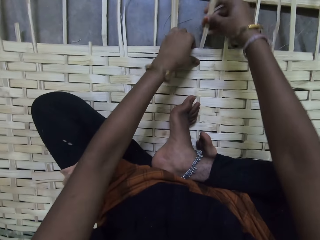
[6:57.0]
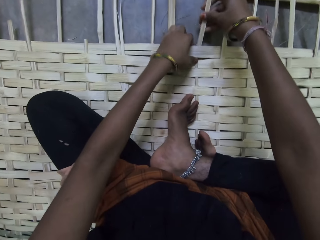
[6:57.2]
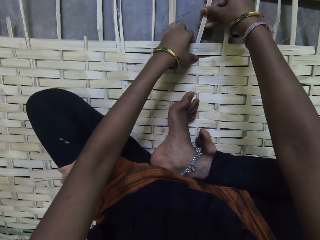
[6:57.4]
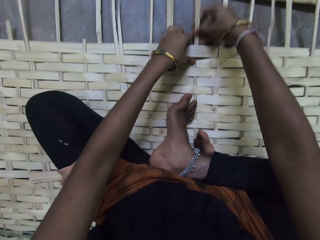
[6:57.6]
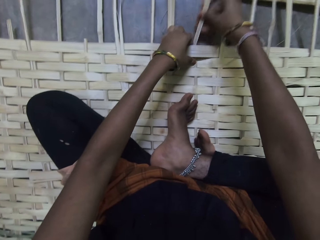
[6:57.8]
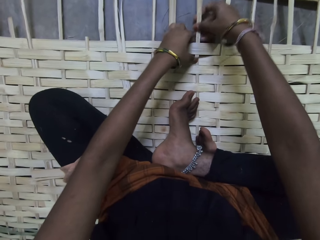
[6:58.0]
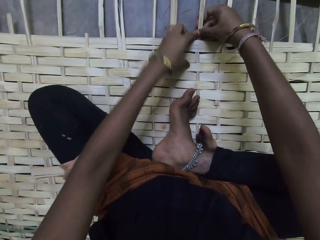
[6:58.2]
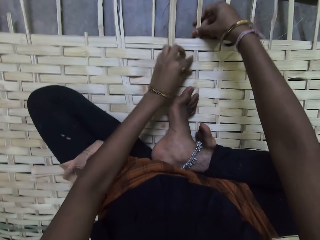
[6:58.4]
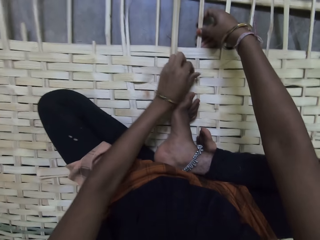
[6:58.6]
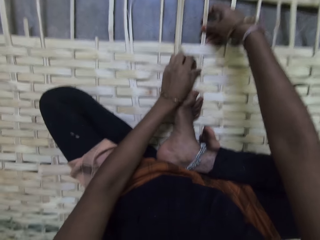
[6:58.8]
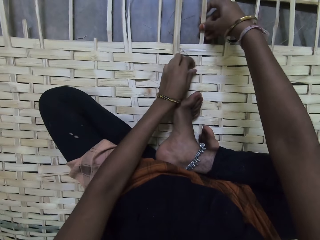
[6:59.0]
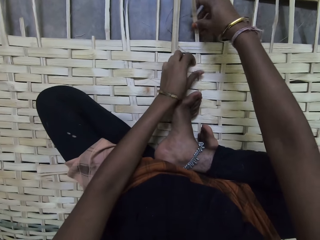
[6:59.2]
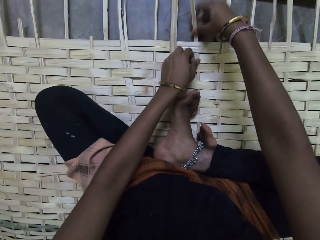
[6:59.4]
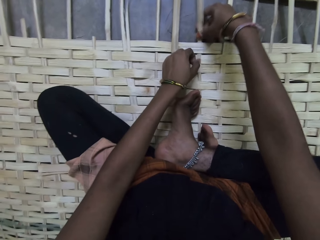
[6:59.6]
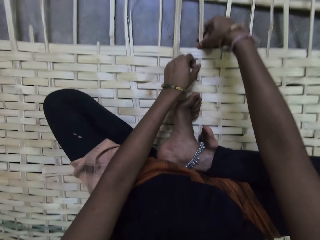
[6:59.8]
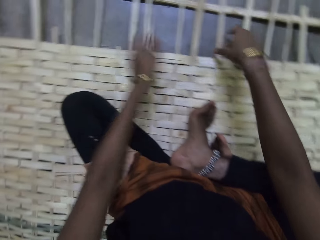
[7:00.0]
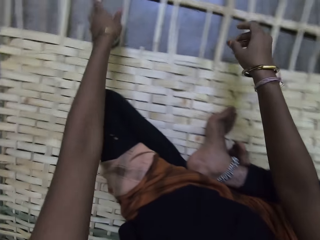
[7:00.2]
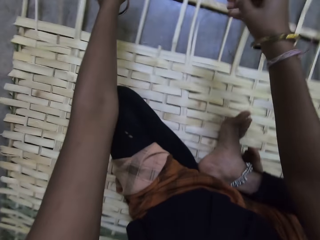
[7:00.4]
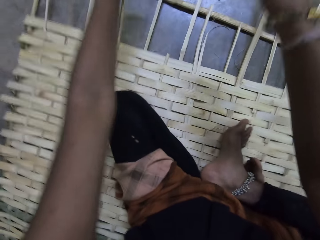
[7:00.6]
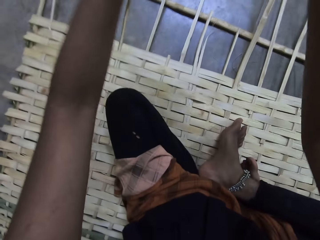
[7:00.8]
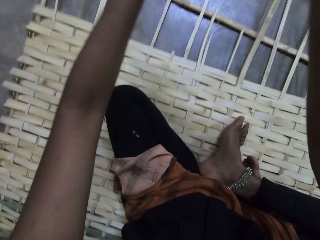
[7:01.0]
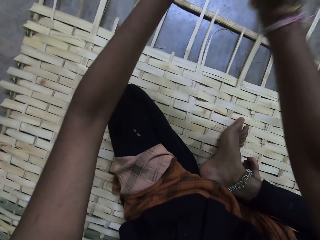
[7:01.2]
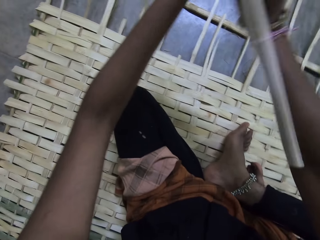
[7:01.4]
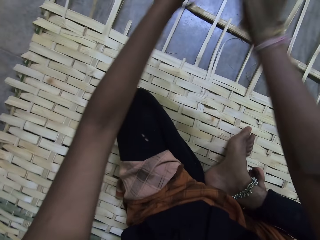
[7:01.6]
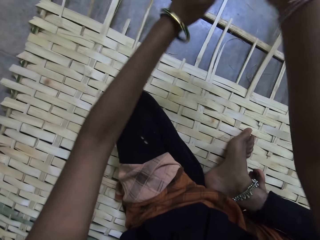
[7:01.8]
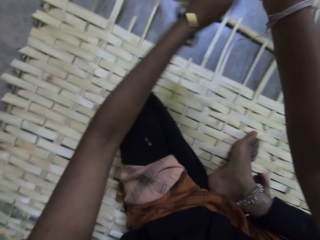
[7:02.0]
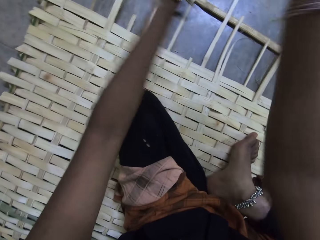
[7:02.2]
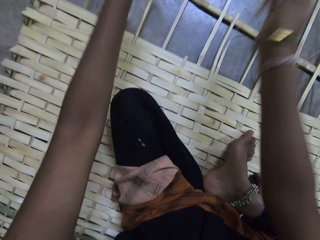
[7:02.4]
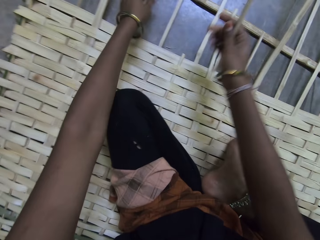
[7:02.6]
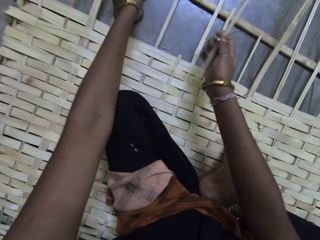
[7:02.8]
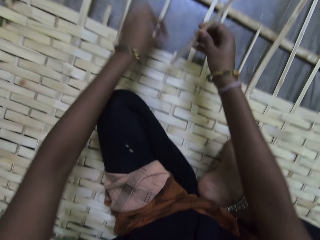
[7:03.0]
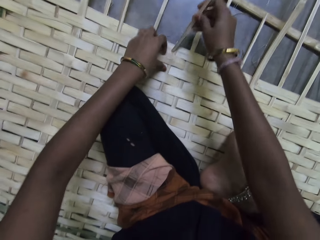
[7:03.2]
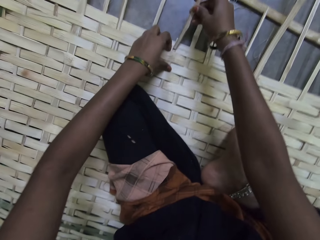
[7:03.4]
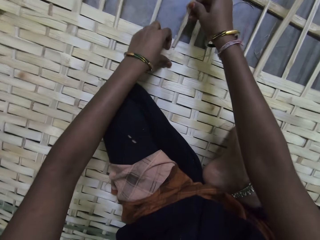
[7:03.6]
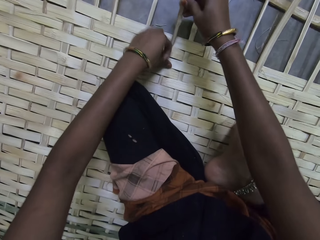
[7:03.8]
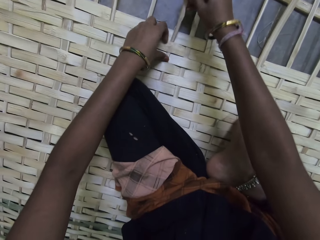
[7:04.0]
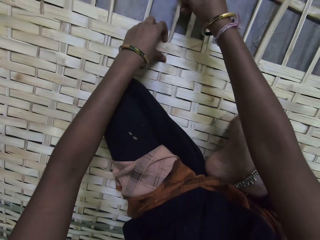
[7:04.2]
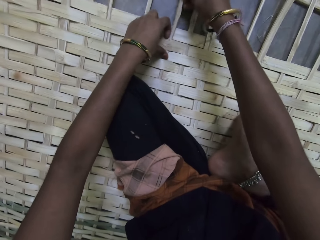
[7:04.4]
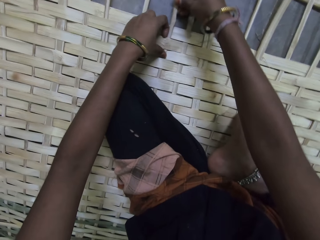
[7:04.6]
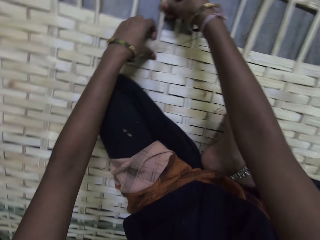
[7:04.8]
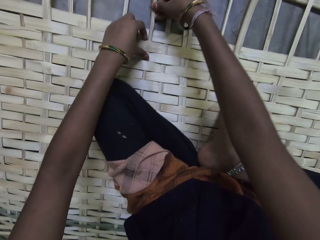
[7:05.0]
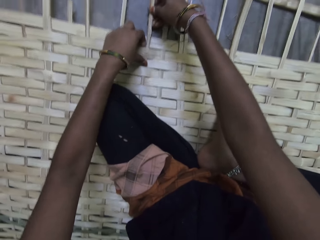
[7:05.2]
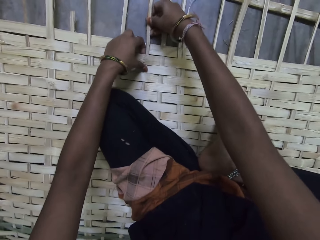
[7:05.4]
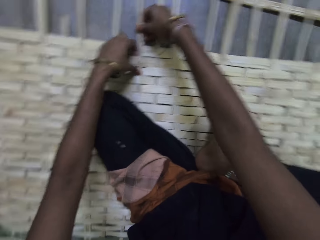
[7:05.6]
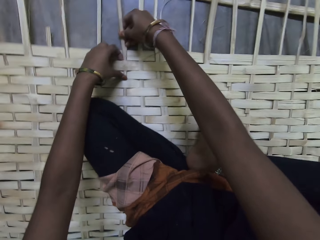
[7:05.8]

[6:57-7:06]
The camera wearer holds the mat and weaves the mat. They pick a reed. They cut a stick. They insert the stick in the weaved wooden splint. They hold the mat and weave the mat.

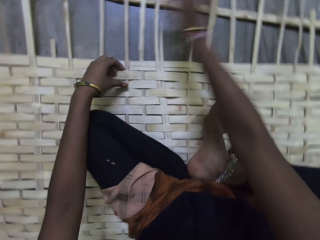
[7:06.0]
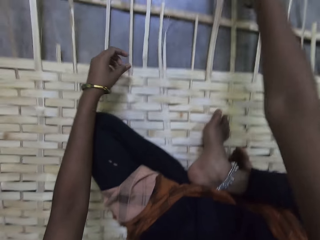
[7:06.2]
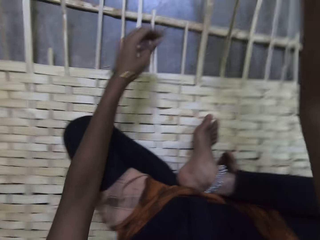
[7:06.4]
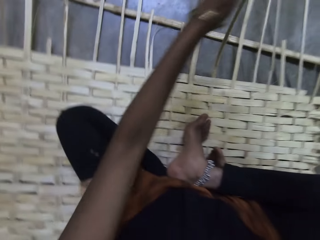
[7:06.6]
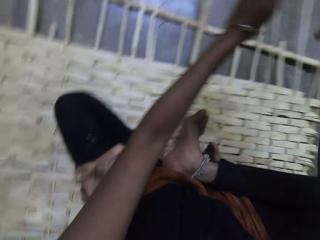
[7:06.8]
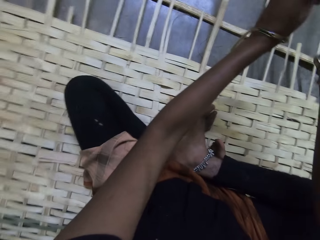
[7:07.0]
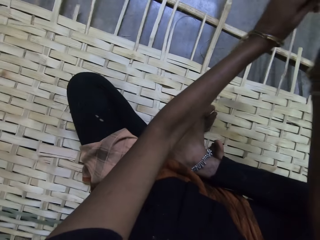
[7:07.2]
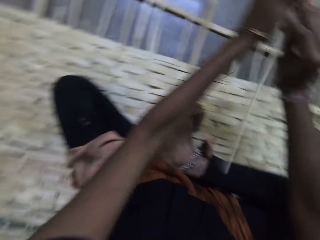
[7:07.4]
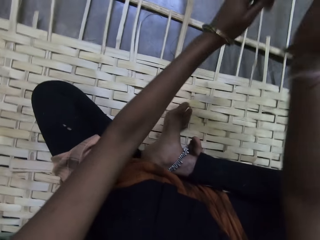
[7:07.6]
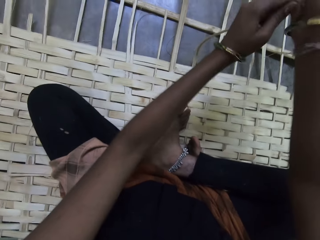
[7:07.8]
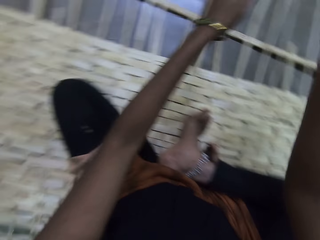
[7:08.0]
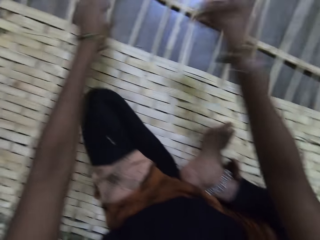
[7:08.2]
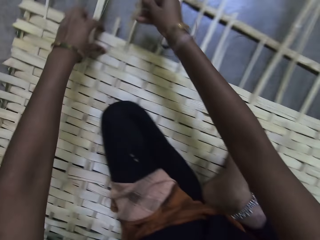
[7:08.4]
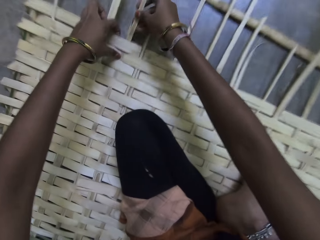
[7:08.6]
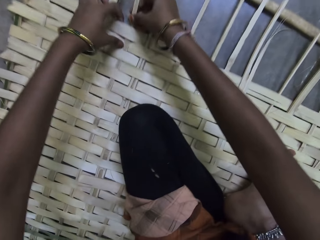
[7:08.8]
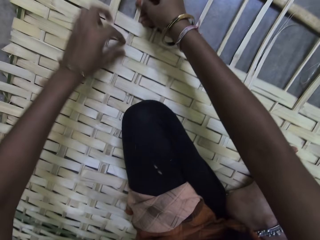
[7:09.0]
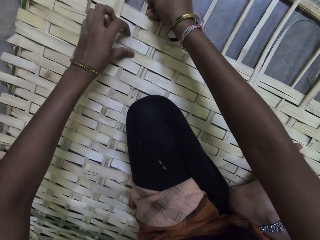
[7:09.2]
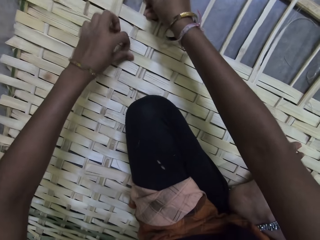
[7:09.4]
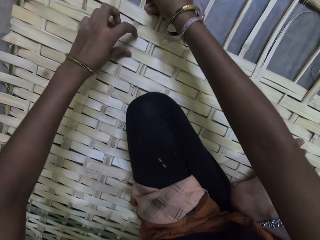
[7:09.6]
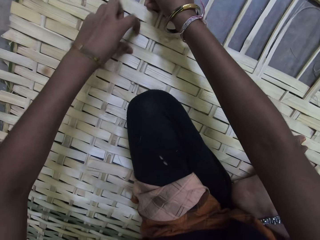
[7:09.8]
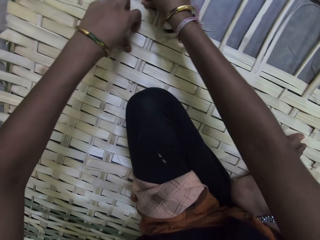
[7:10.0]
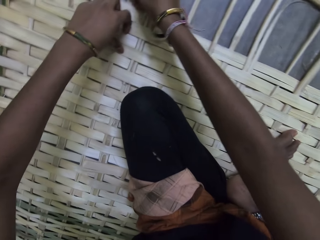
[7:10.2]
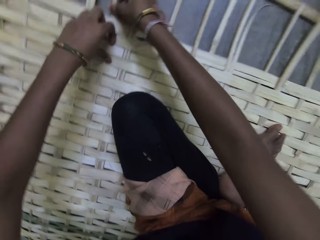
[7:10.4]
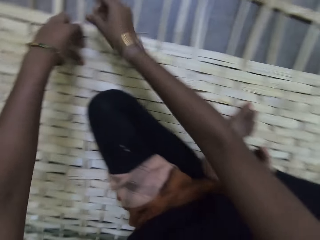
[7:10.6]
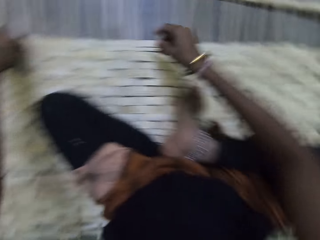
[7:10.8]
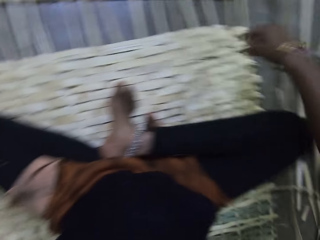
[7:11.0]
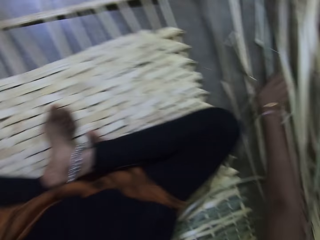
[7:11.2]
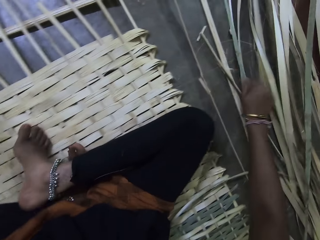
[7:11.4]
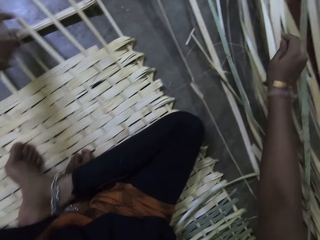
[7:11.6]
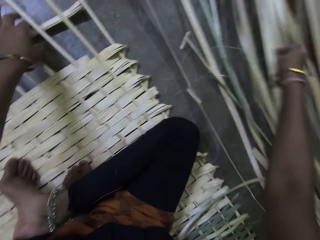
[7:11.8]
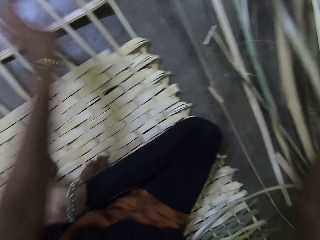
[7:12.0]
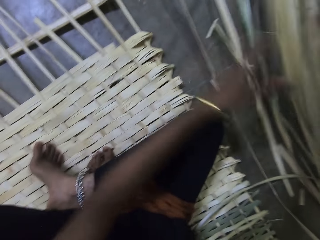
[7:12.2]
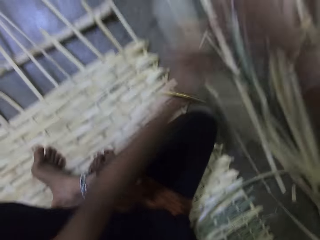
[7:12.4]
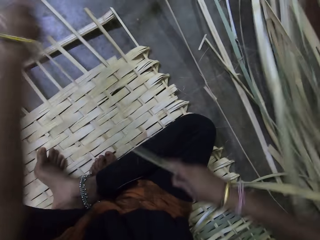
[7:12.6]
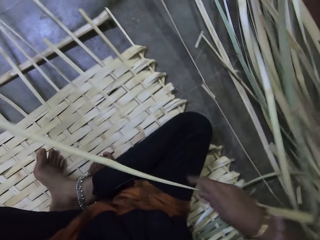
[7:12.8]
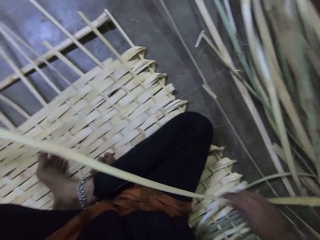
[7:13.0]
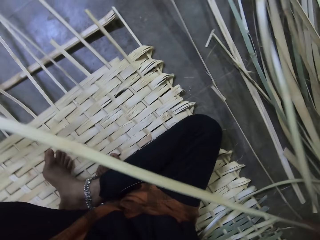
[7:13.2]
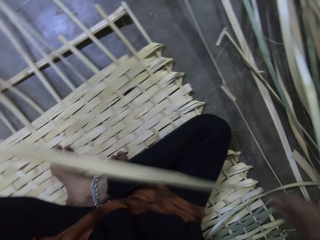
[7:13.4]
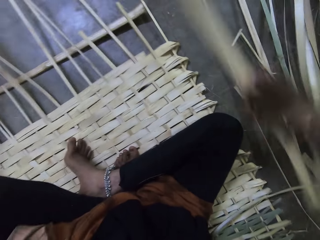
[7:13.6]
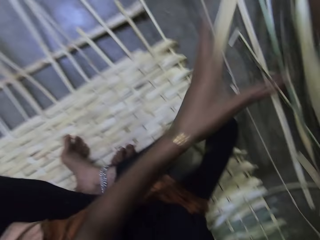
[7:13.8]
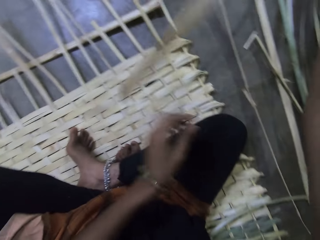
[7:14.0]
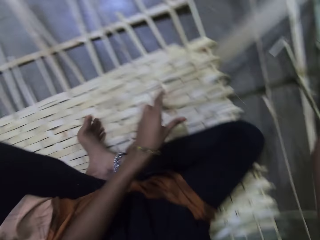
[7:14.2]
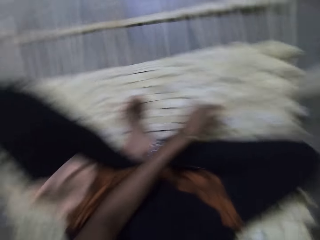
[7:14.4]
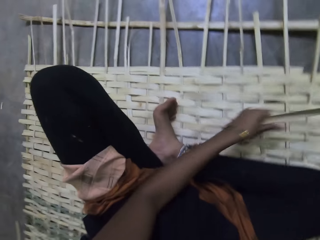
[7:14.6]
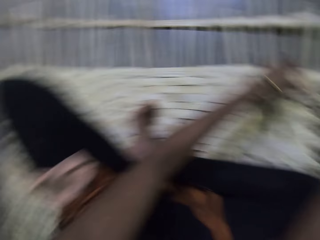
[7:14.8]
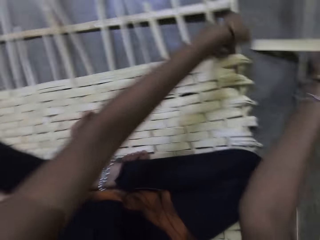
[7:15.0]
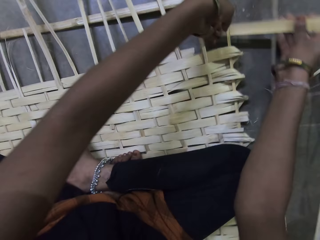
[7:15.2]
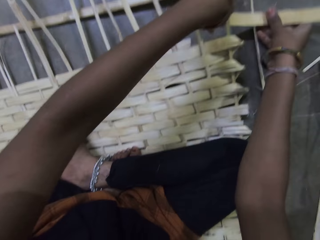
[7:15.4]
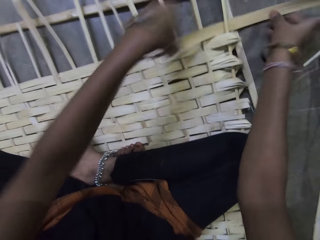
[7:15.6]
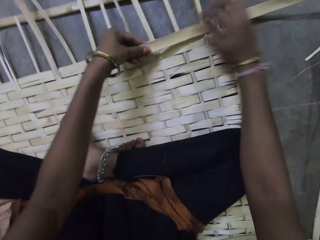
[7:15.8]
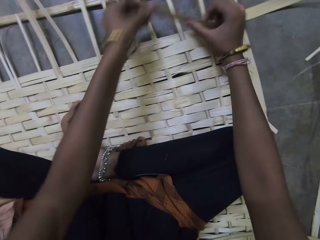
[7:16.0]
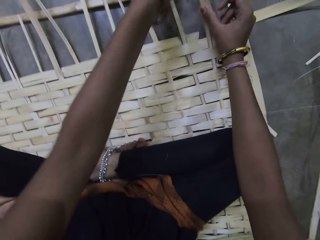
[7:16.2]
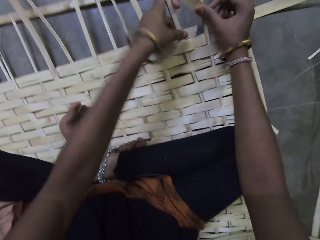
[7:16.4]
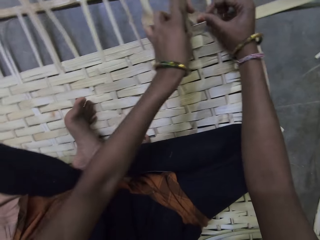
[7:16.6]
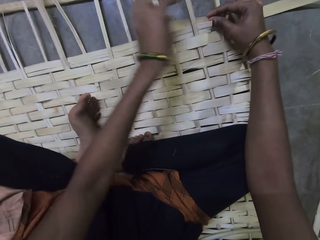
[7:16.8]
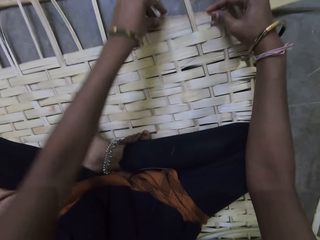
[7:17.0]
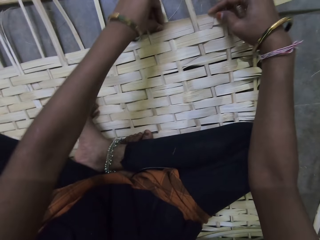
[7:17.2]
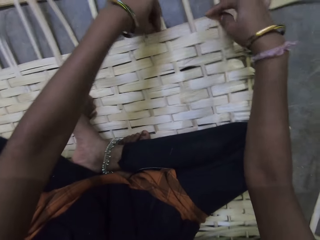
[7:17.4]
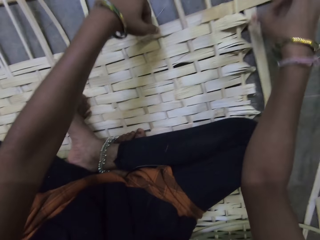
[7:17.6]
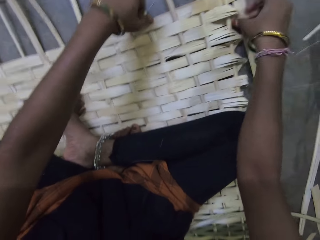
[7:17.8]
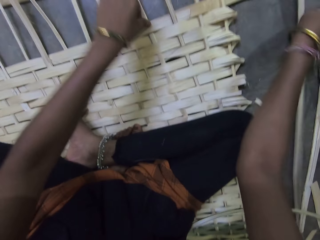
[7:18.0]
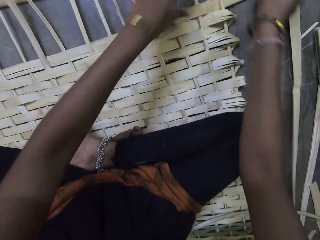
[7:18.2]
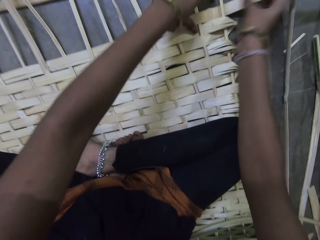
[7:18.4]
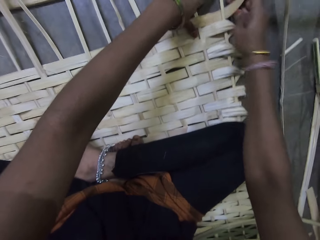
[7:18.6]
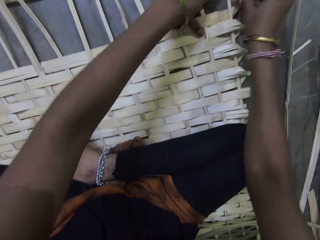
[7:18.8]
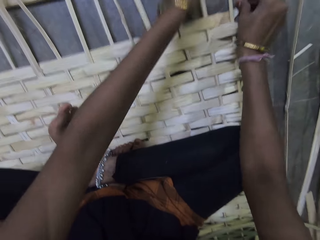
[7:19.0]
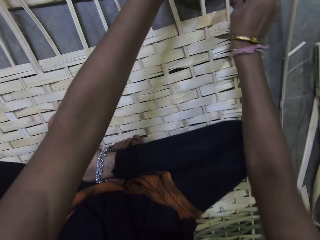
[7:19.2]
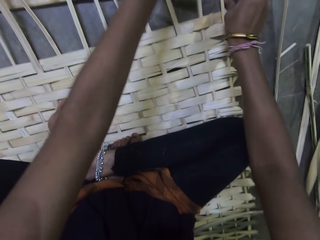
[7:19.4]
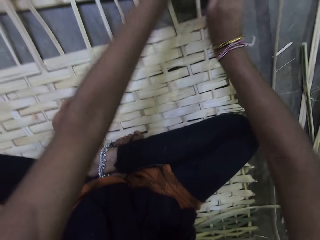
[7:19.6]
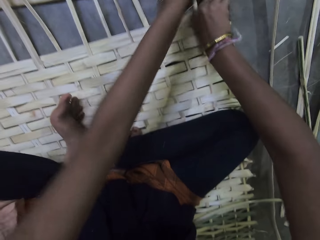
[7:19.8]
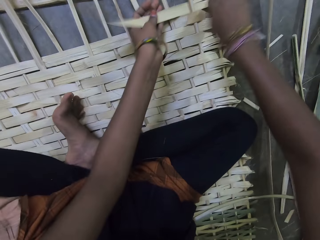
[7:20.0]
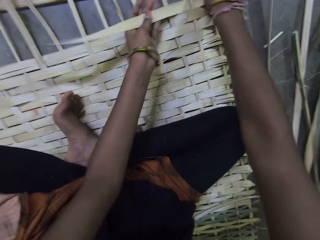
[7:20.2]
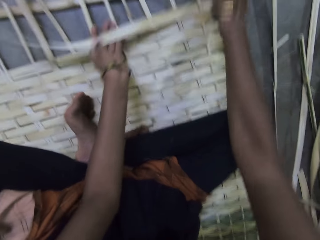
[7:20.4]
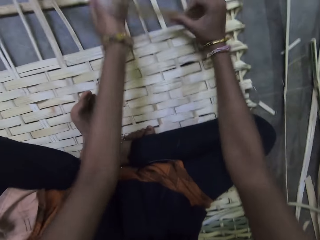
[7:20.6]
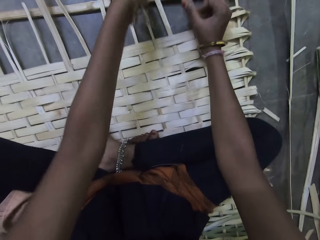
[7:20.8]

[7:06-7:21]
The camera wearer holds a reed or stick. They hold the reed with the other hand and break the reed. They hold the mat. They insert the stick in the weaved wooden splint. They weave the mat. They touch the reeds. They pick a wooden splint or reed on the floor. They hold the reed with the other hand and move a hand along the reed. They hold the reed. They weave the wooden splint. They weave the mat.
